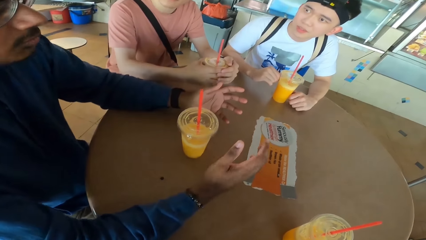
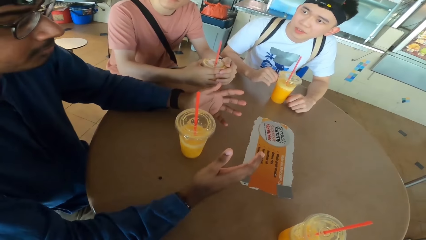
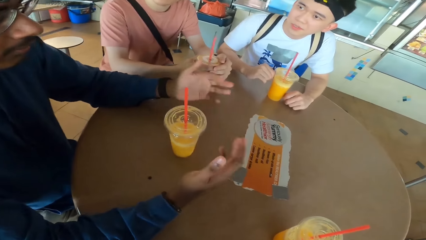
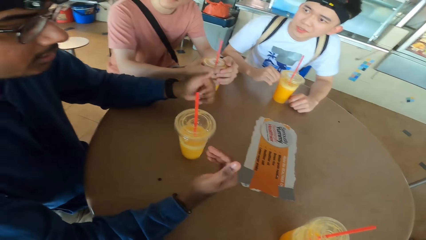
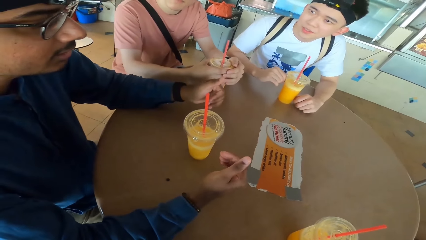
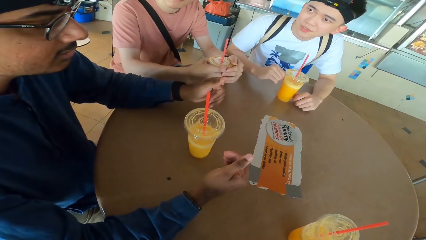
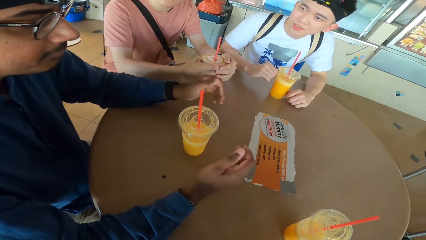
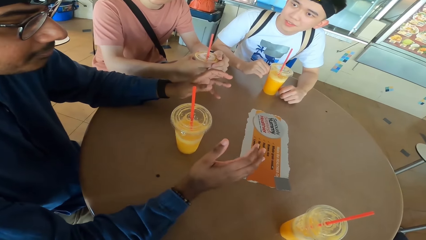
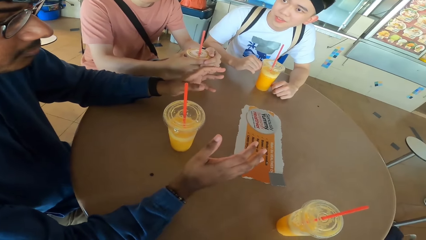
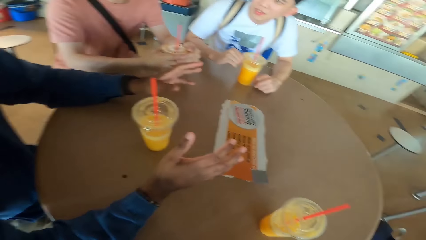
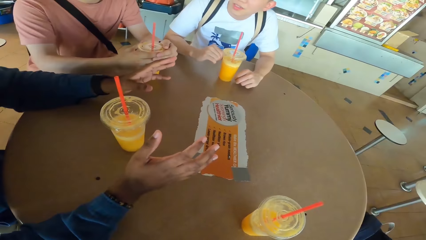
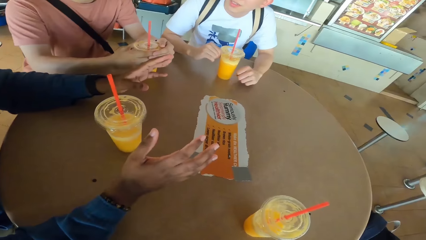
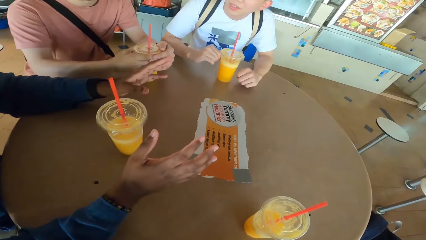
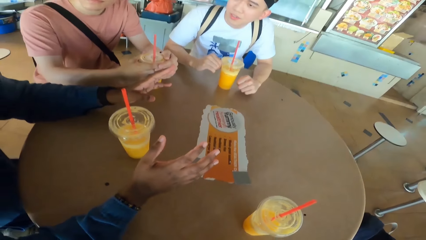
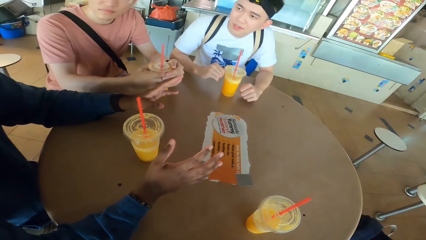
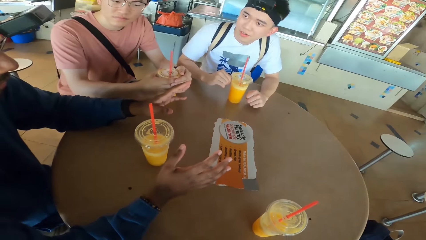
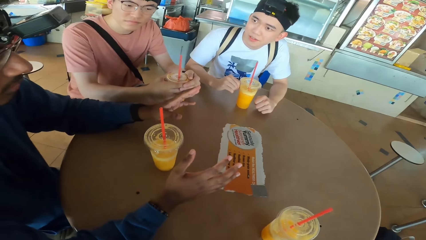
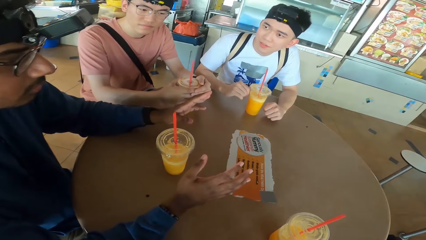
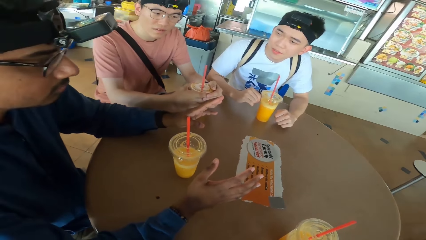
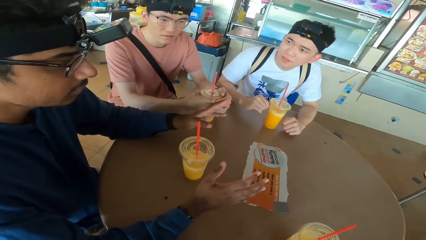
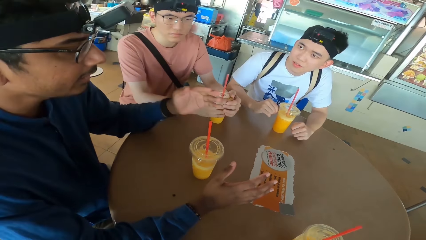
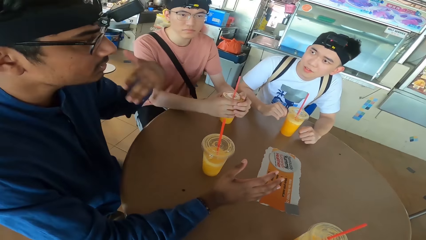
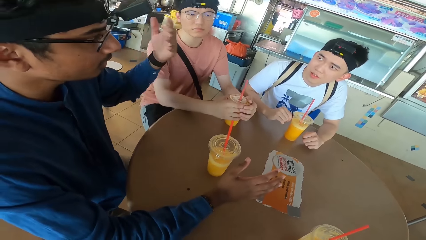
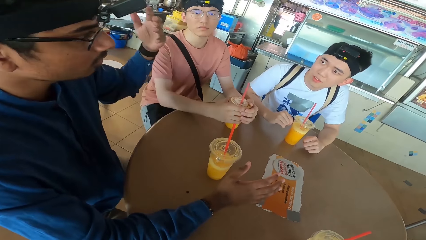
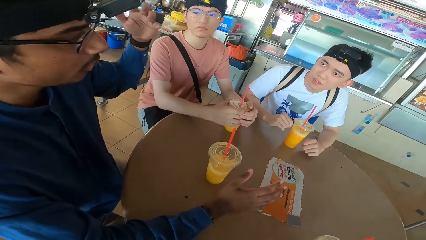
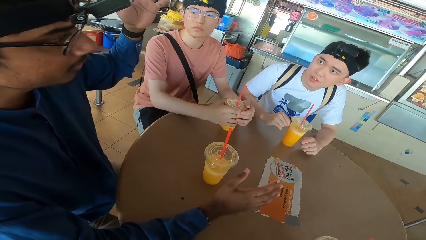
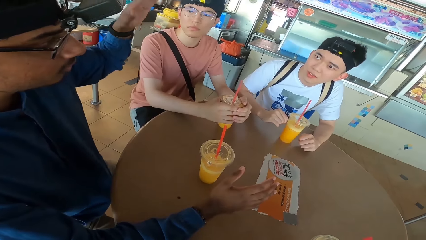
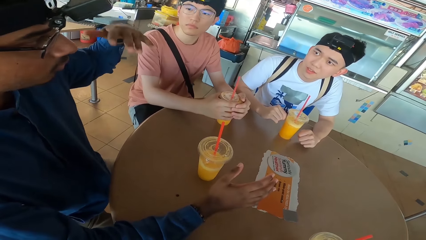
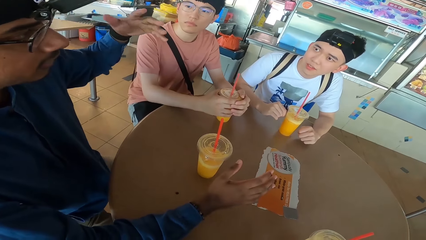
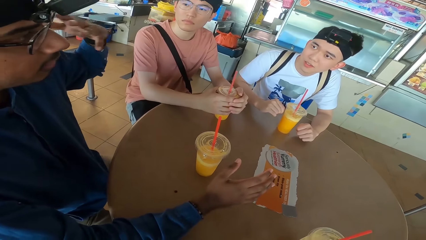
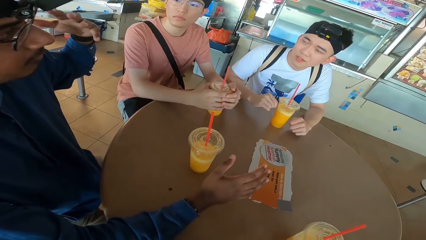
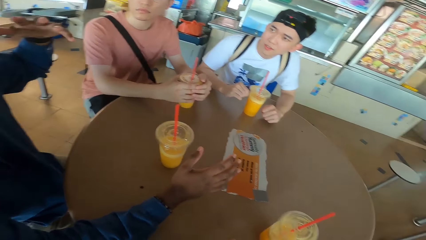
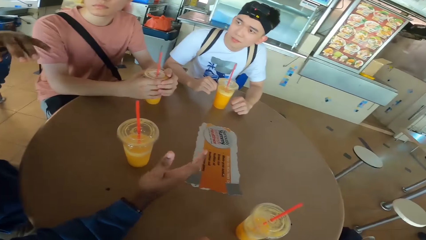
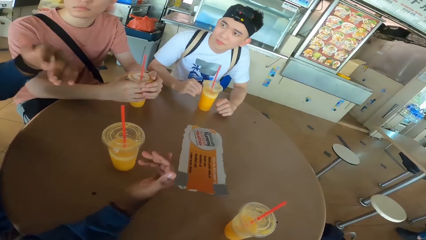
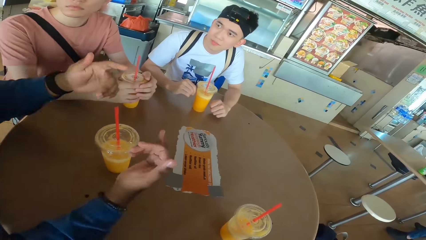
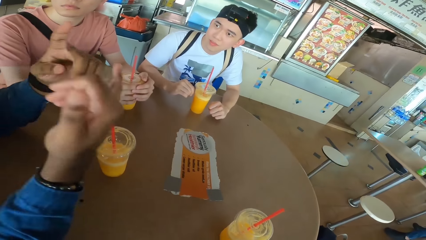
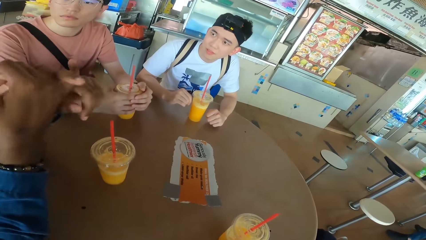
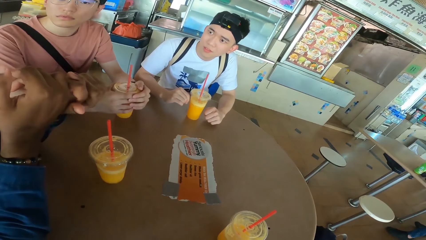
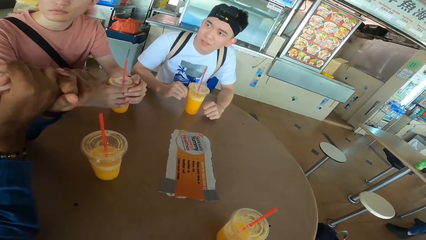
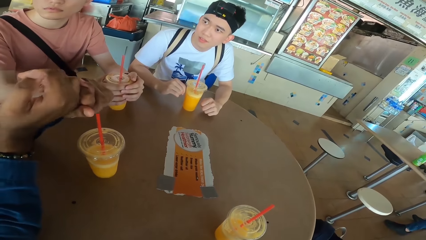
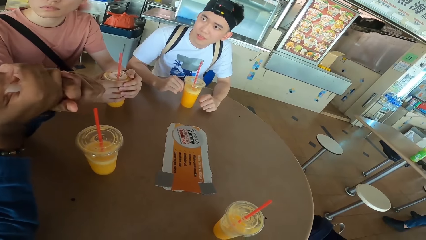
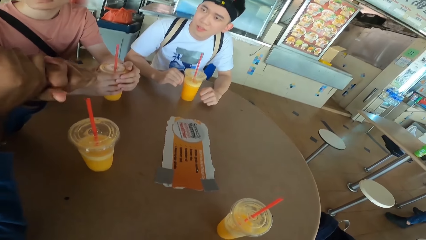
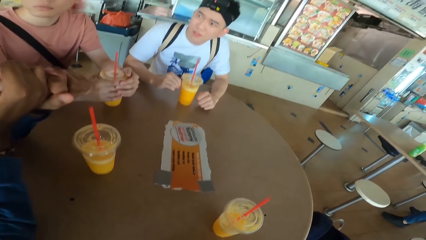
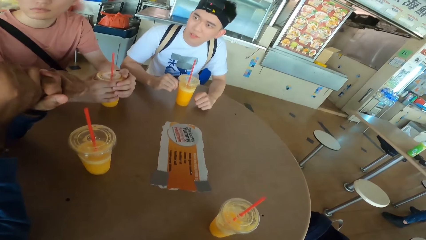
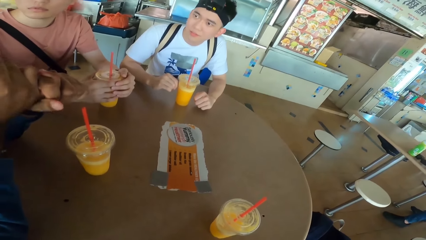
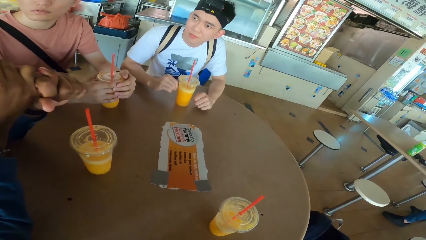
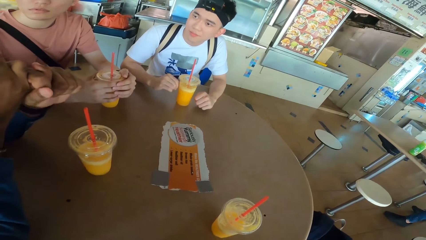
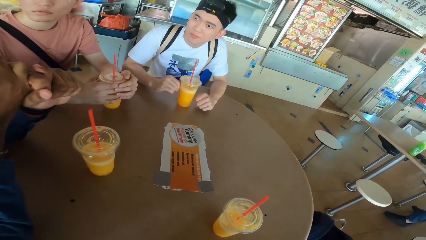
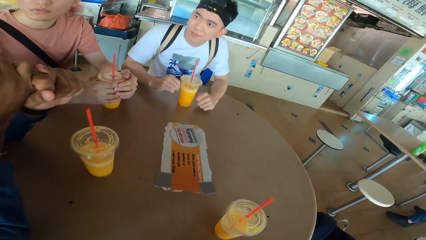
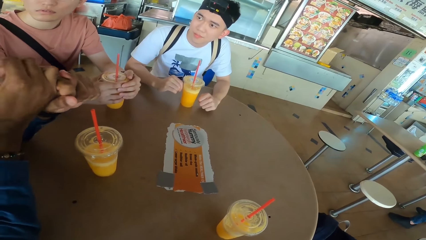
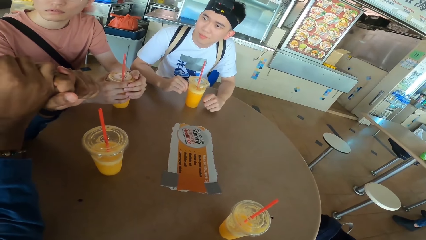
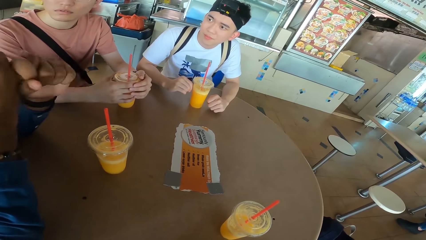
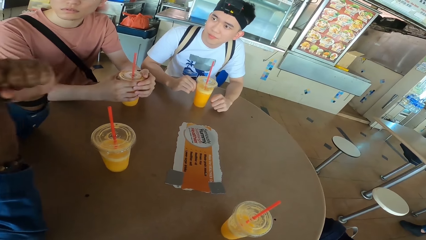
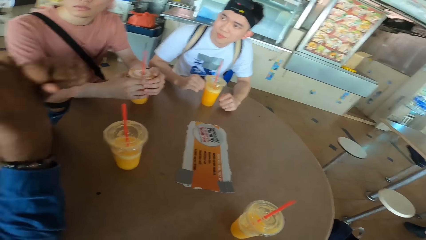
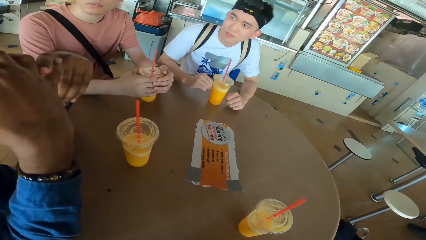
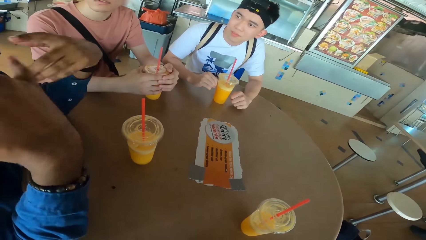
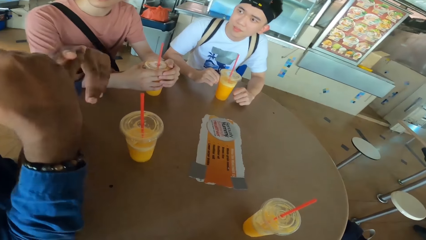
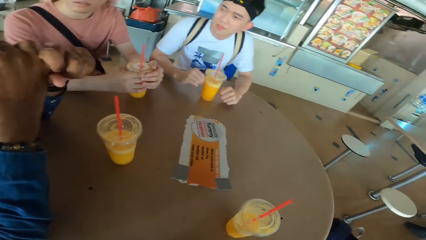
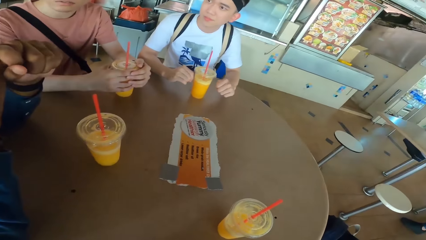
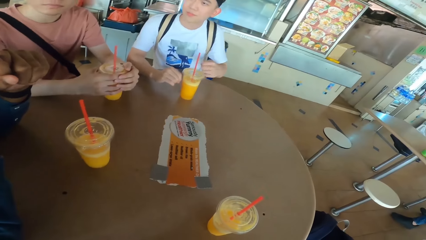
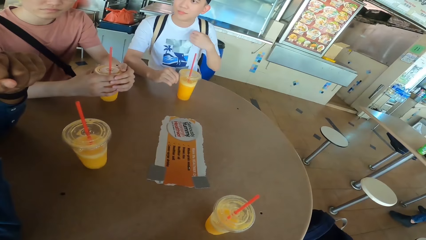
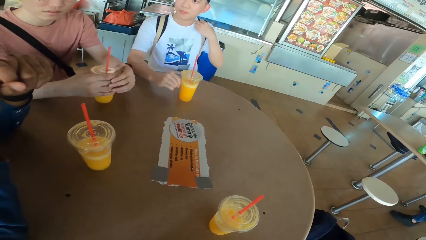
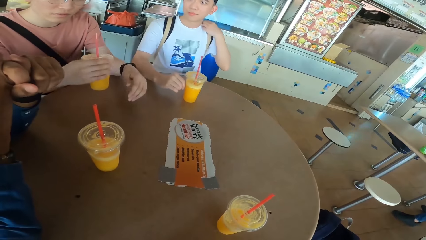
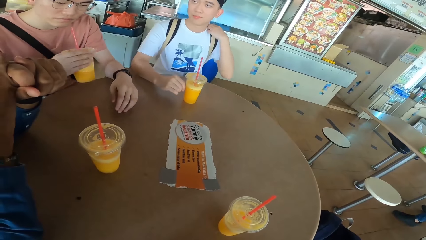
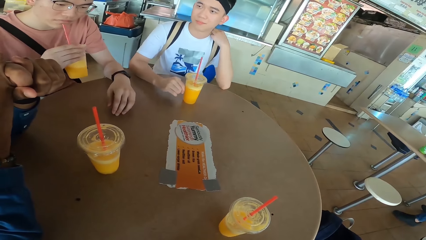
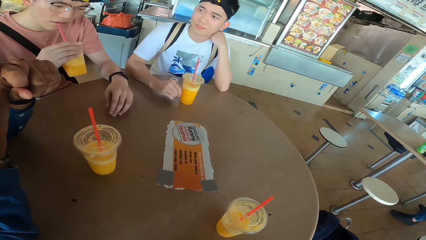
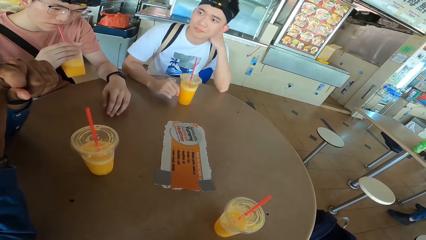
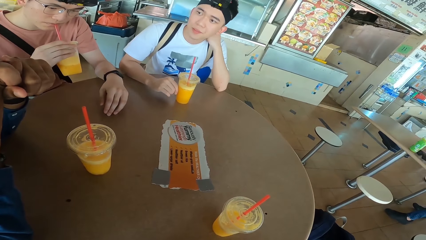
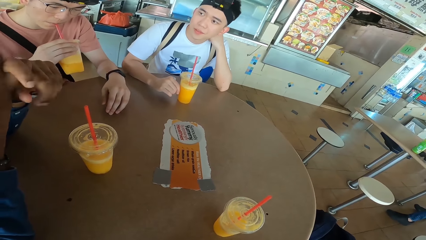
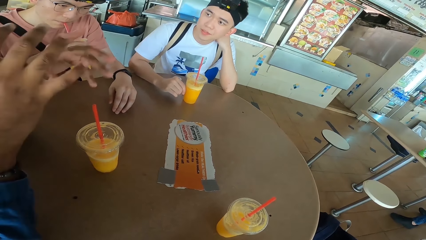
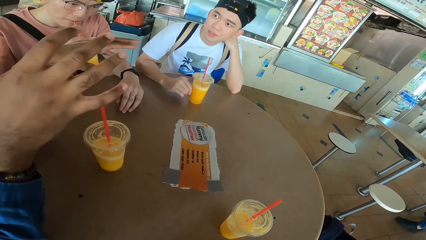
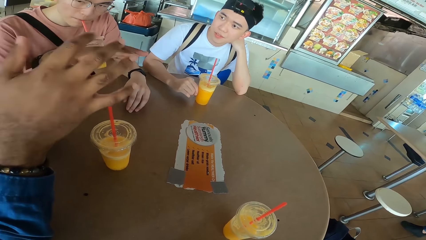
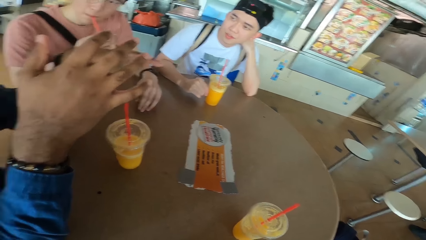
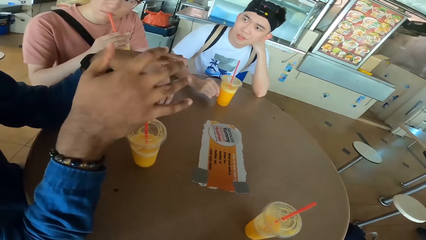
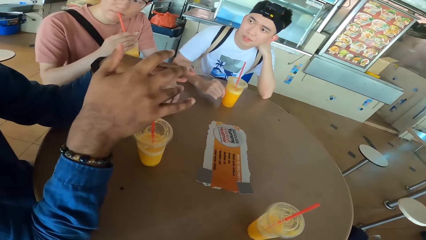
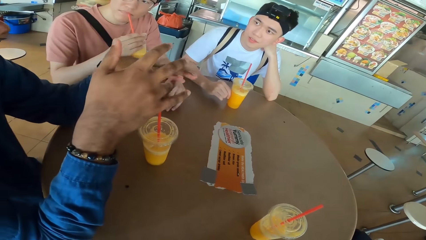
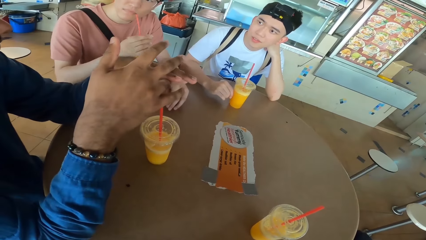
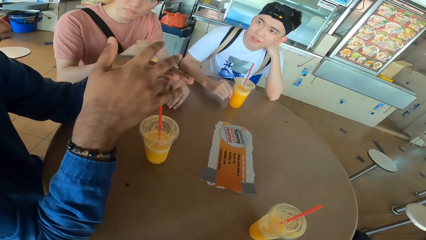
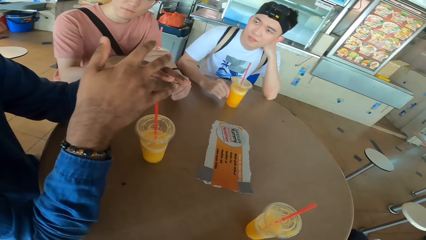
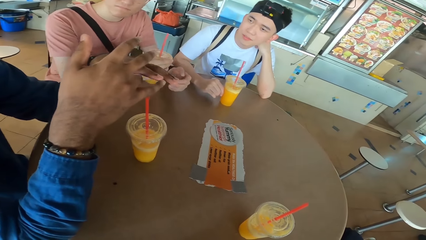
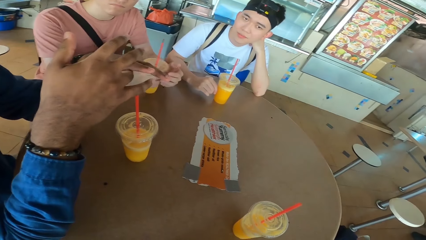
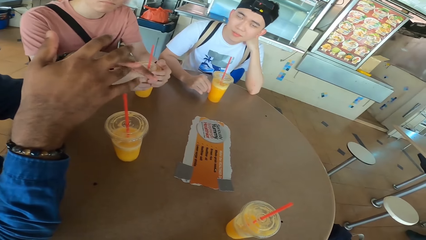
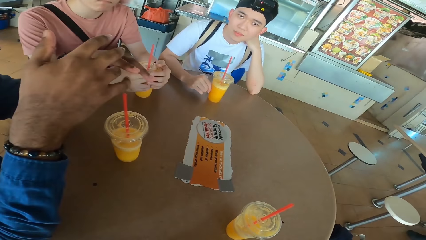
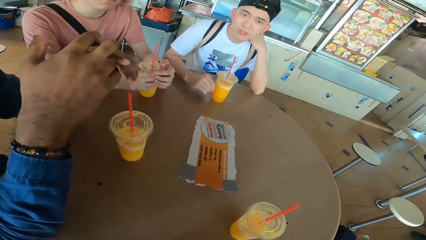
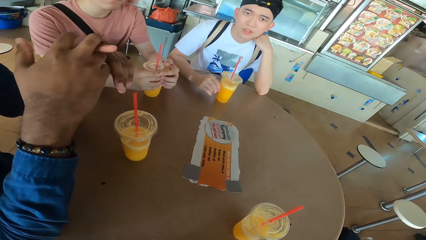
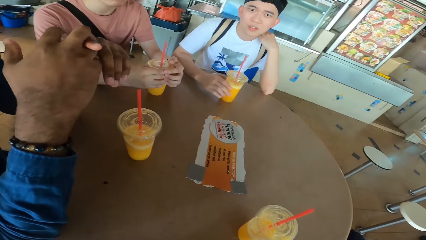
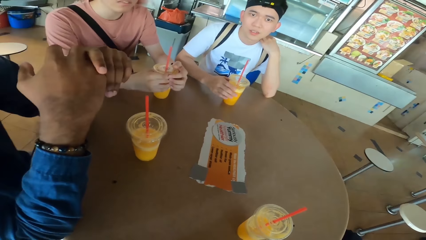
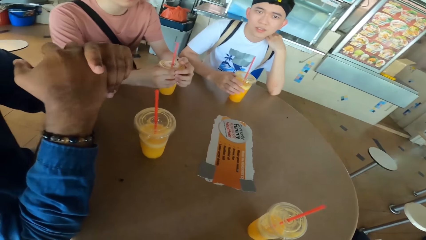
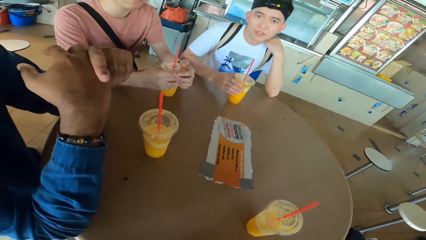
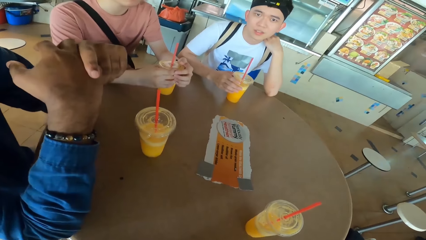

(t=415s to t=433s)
A man converses with the rest. Another man puts his hand on his shoulder. A third man picks up a juice can from the table, sips juice from the can and places the juice can on the table.
